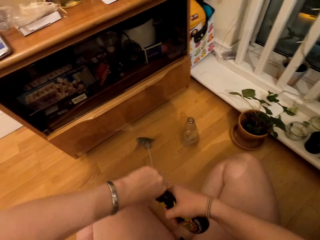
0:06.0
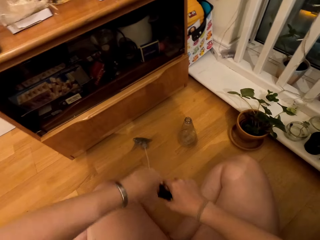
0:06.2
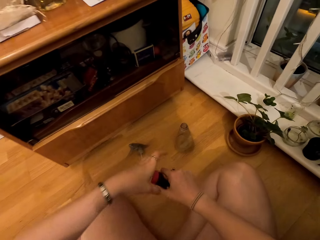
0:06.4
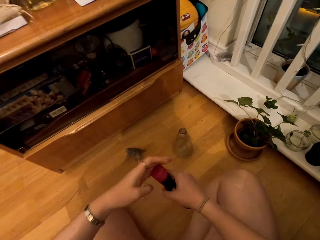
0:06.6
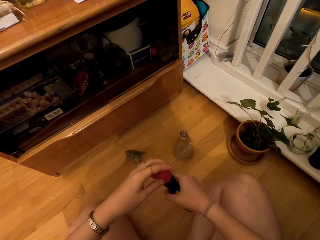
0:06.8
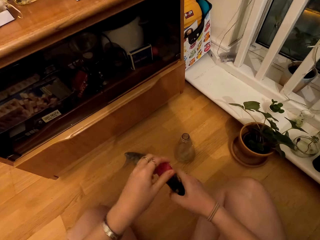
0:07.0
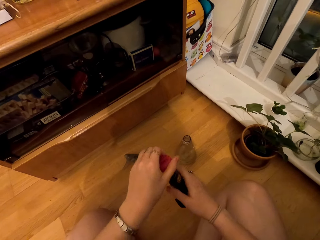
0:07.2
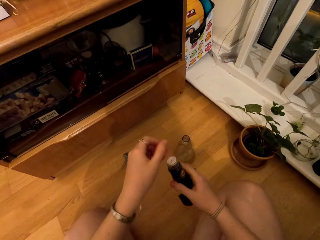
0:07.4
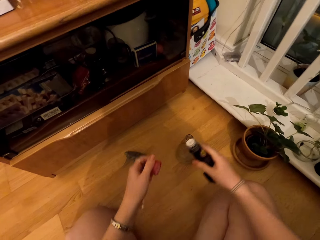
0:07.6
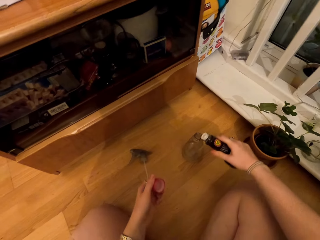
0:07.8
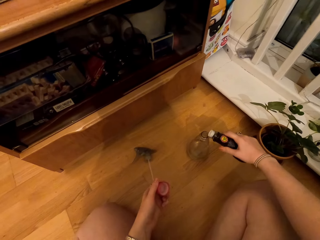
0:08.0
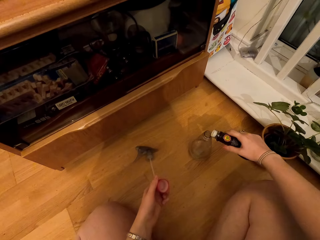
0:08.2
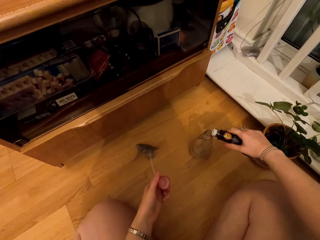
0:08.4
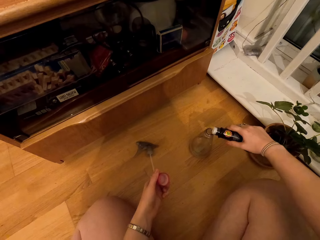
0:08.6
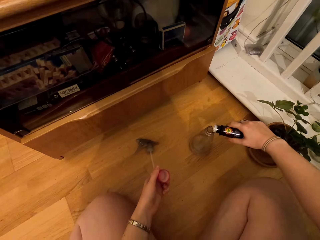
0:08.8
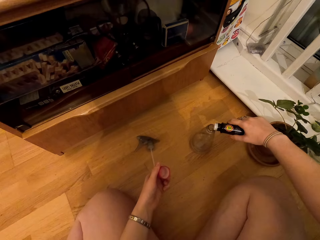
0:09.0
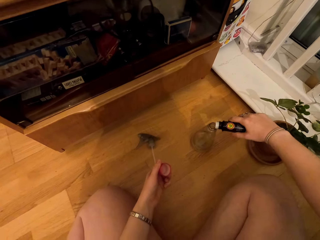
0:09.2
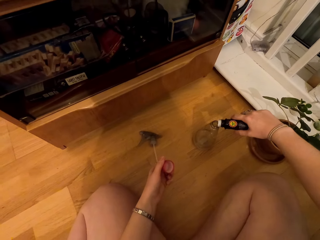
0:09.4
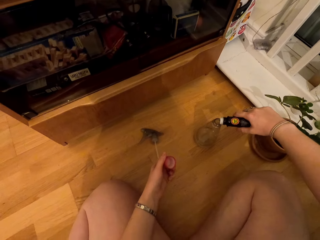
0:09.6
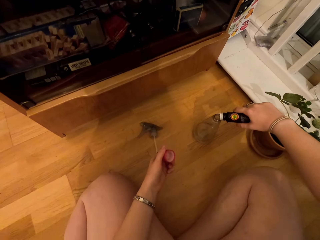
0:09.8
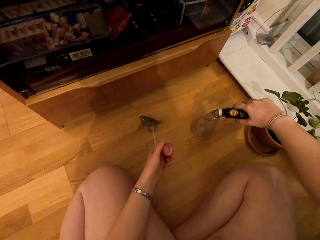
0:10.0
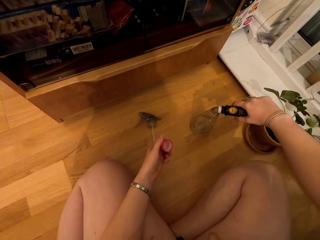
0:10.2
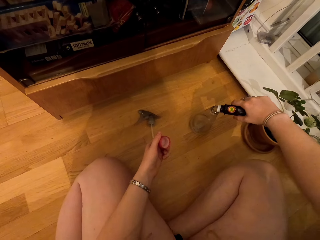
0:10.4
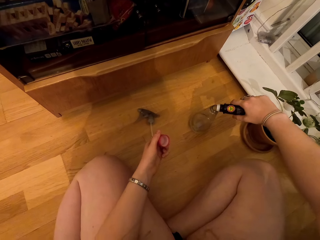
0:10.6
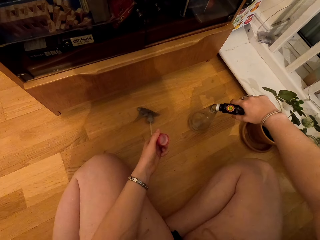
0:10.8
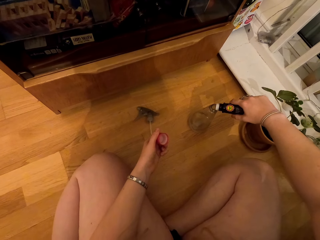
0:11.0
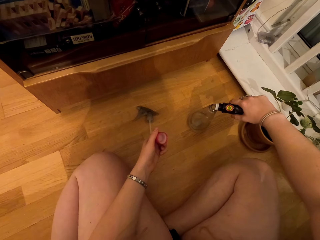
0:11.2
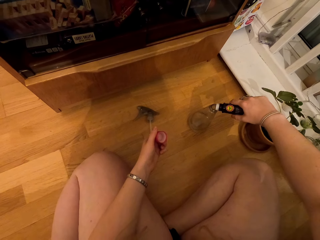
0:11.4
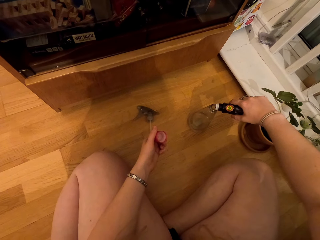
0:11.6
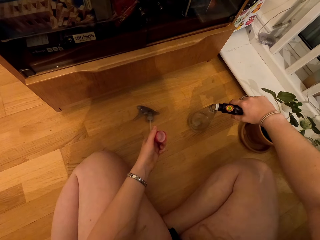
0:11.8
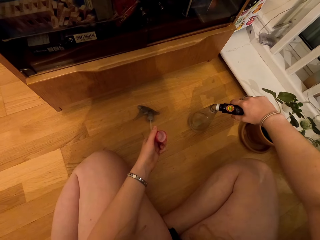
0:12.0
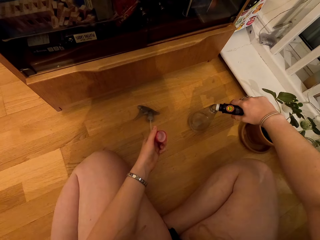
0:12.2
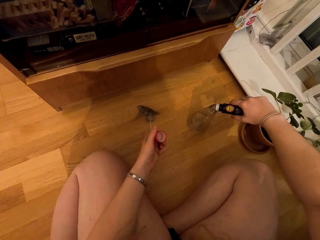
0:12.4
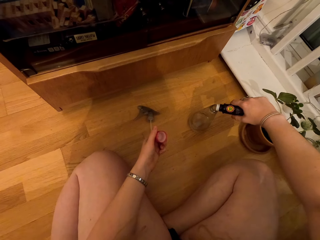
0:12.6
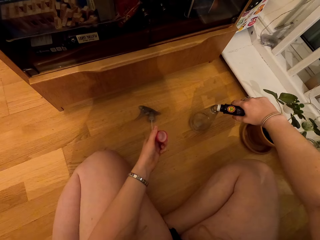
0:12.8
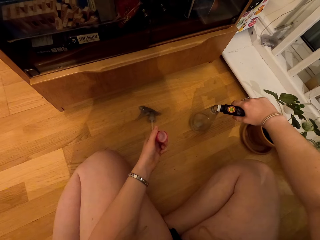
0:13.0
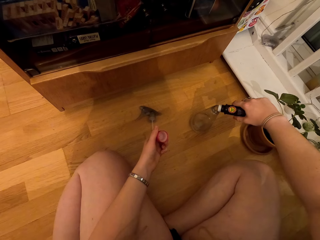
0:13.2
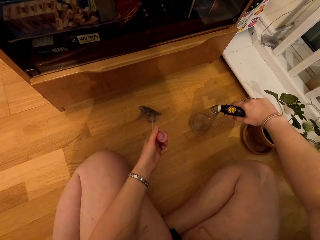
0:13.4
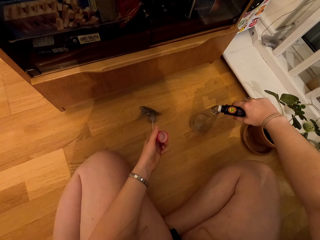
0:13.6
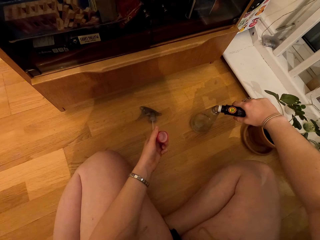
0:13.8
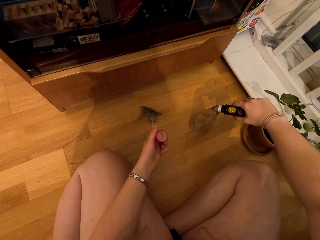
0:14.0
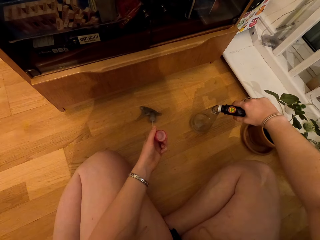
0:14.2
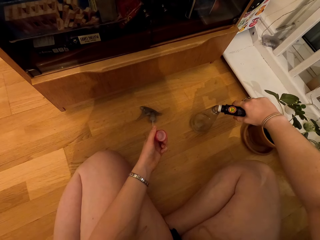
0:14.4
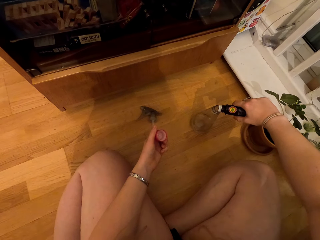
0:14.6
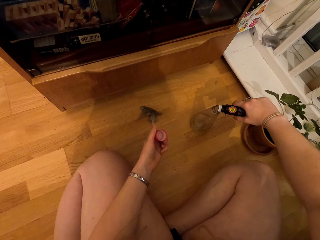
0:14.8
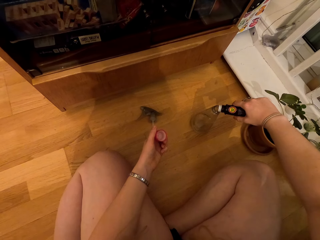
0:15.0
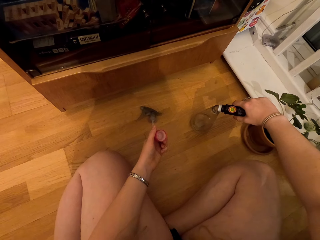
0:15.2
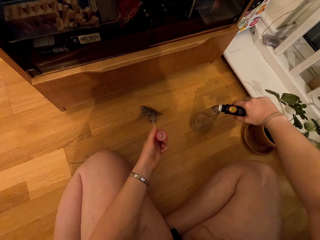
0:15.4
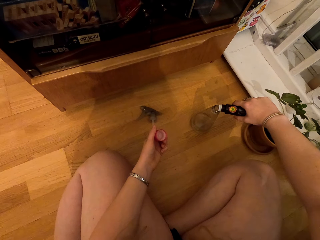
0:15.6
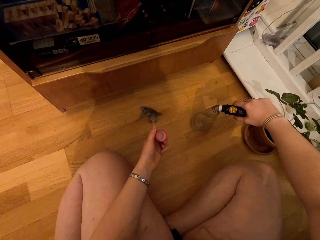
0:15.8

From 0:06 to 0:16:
The camera wearer opens the cap. They pour liquid in the spray bottle.

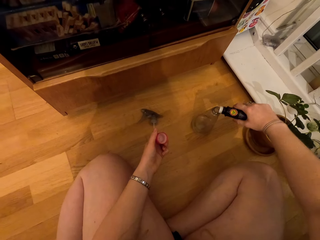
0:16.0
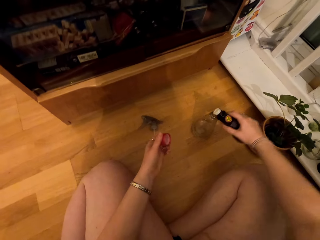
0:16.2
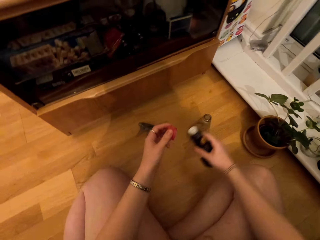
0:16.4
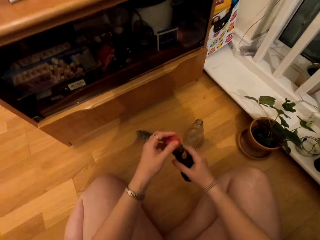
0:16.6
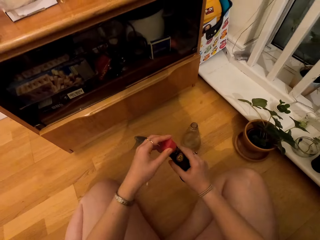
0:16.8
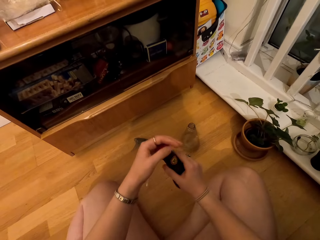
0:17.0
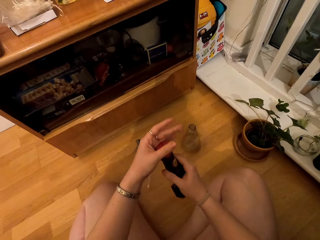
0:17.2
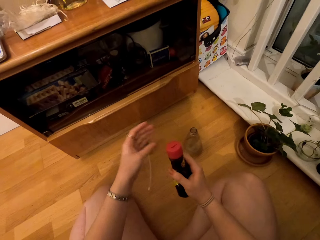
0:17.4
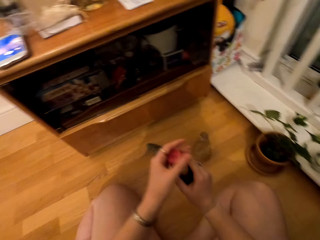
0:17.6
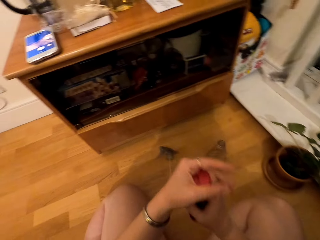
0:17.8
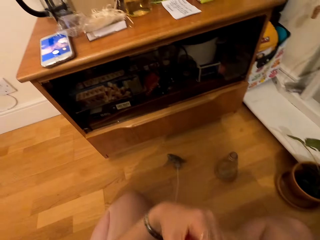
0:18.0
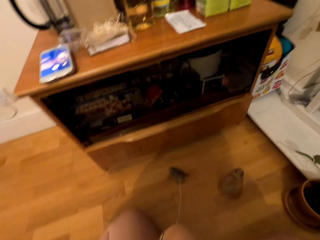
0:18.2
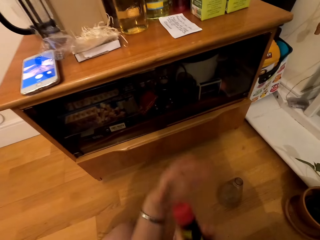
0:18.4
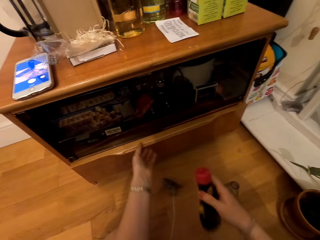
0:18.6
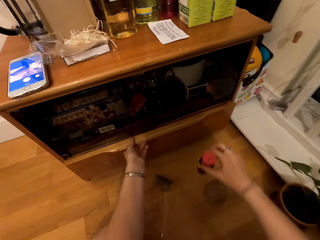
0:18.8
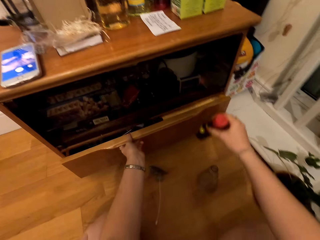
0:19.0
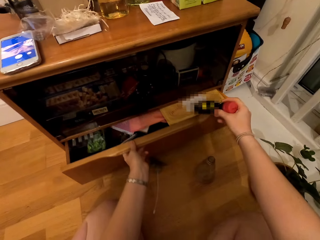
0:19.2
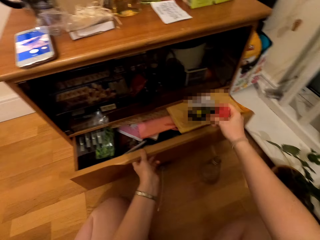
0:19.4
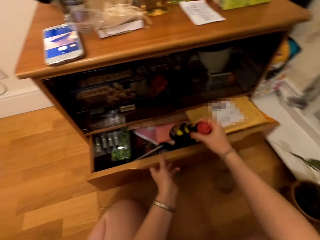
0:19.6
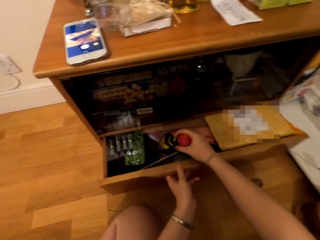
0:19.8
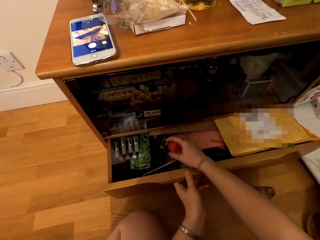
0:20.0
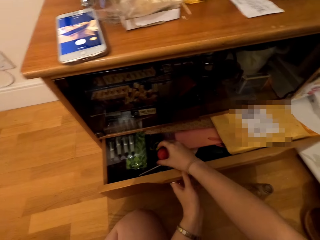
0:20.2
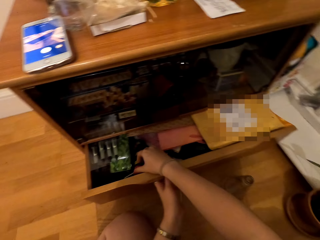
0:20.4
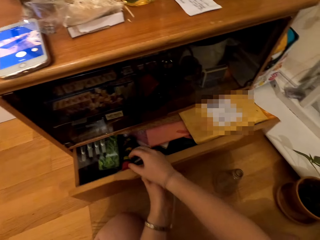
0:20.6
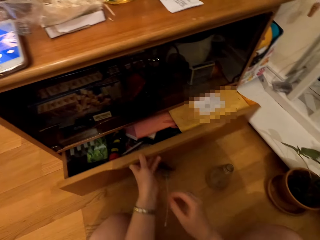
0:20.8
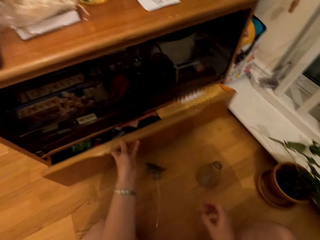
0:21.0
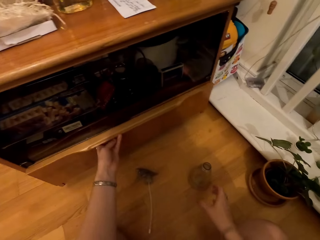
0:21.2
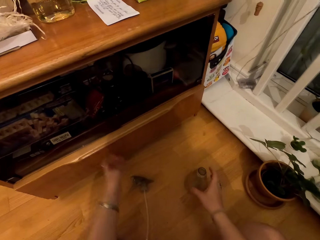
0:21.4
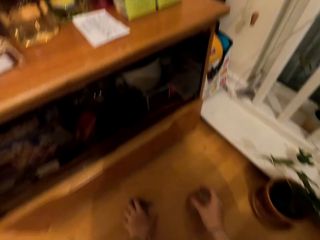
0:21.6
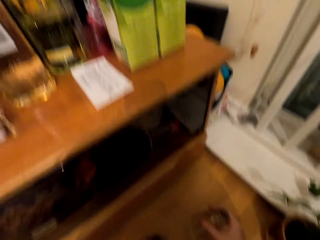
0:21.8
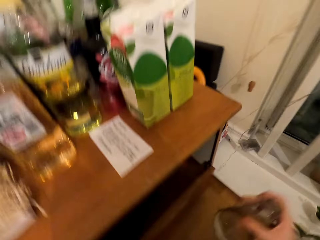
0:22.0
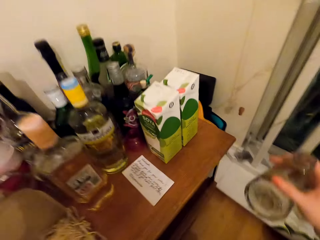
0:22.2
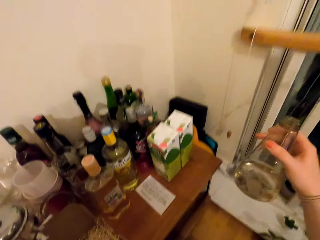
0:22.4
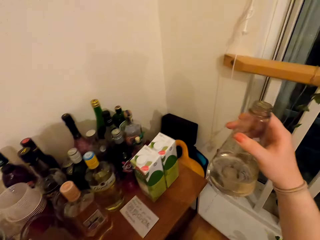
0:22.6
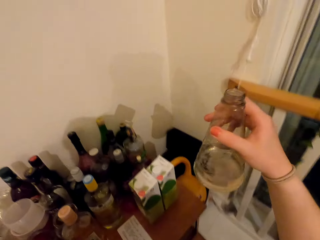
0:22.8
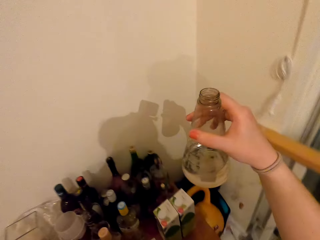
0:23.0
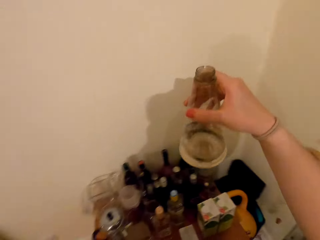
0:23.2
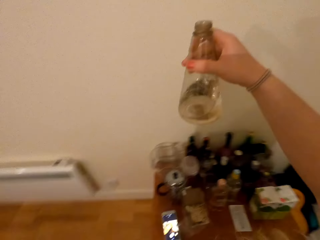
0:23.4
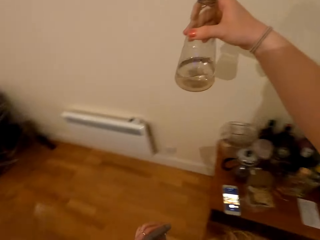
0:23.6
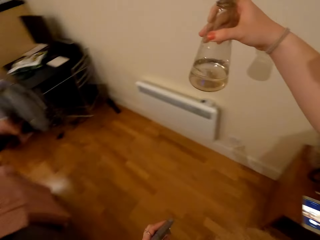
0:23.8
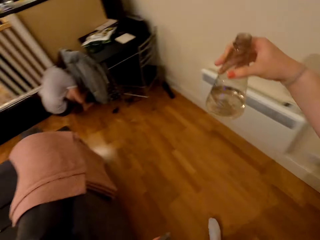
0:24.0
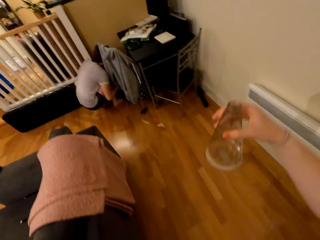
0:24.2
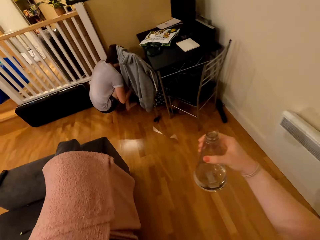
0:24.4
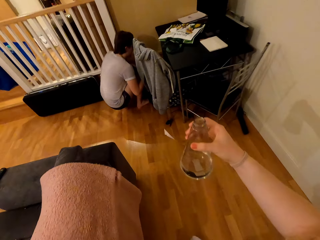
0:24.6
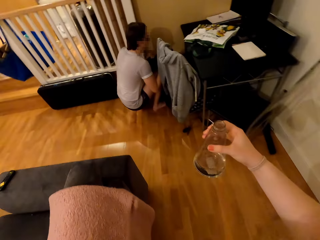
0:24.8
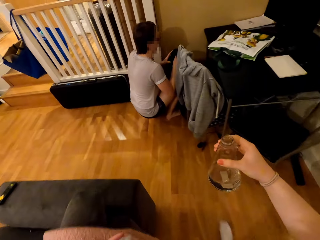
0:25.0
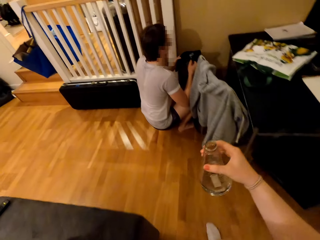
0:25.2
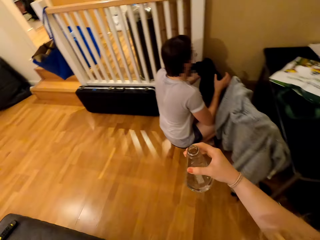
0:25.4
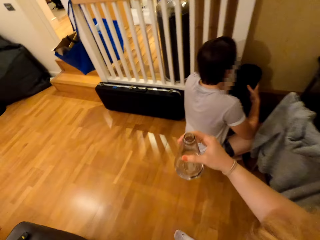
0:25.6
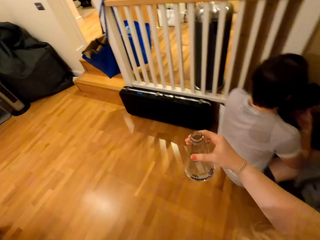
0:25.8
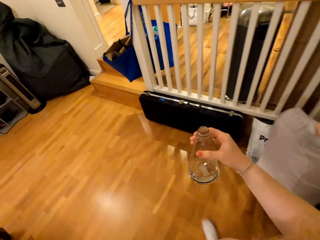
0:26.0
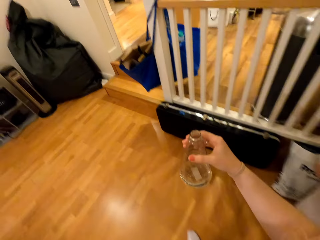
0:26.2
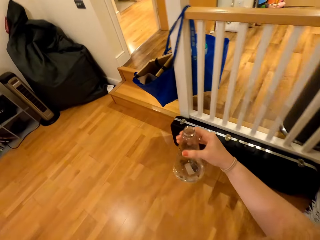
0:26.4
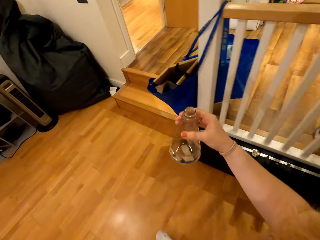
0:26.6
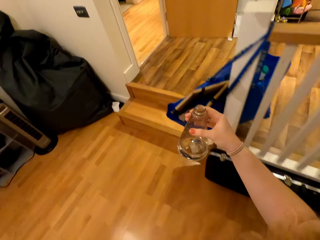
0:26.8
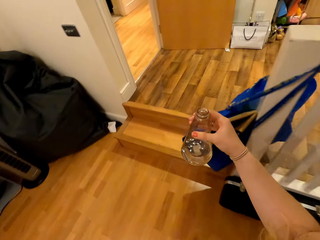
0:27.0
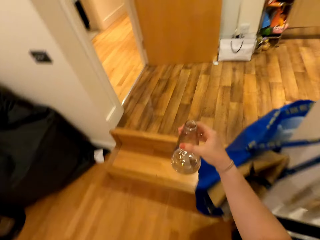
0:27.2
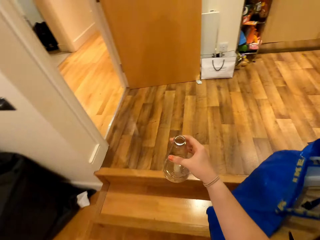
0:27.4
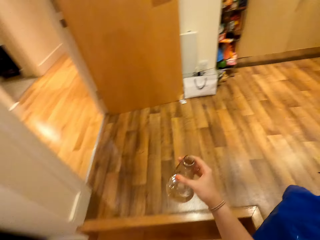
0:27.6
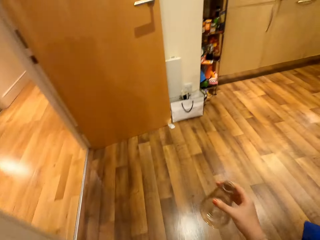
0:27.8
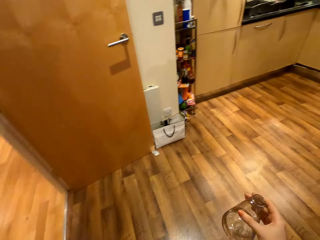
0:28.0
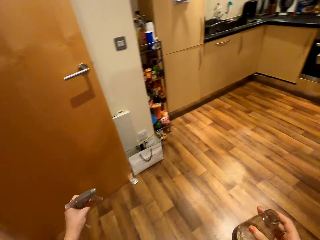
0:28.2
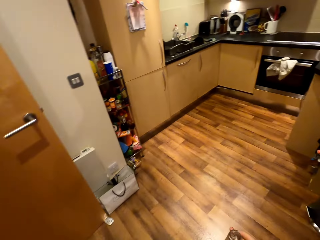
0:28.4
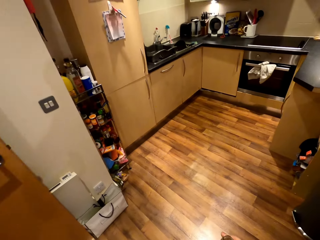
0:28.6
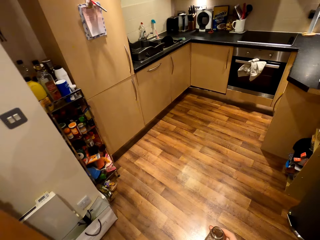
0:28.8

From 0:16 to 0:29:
The camera wearer closes the bottle. They open the drawer or cupboard, put the bottle in the drawer, and close the cupboard. They take the spray bottle. They walk around the house. They sigh.
